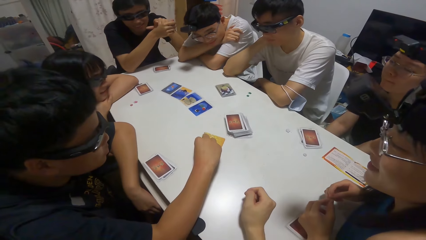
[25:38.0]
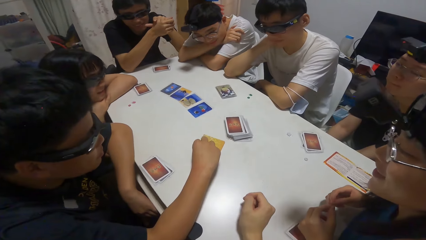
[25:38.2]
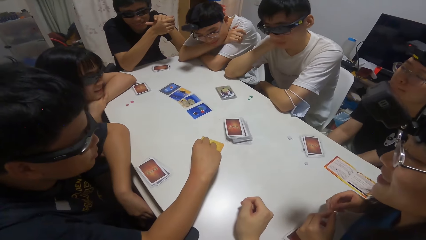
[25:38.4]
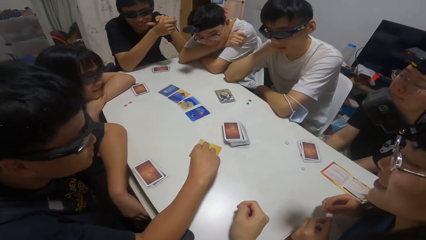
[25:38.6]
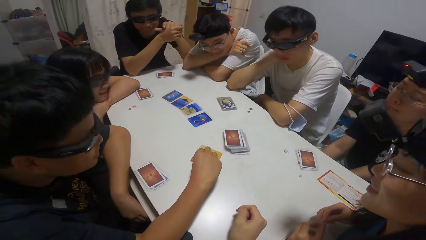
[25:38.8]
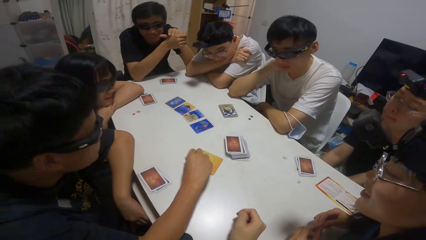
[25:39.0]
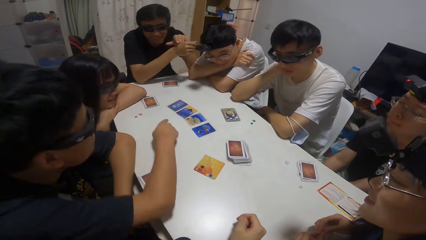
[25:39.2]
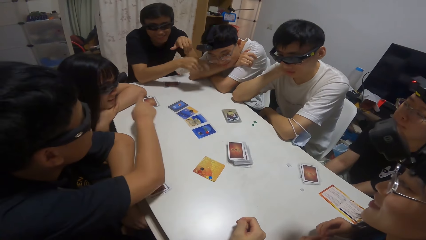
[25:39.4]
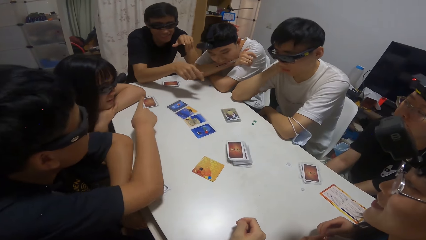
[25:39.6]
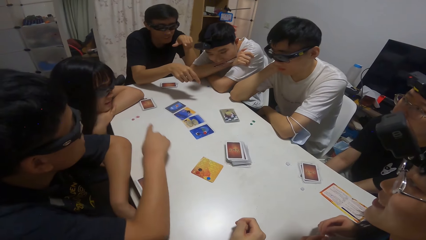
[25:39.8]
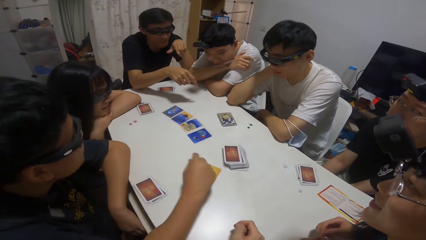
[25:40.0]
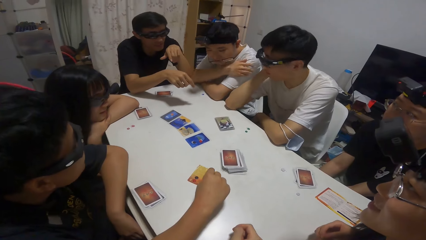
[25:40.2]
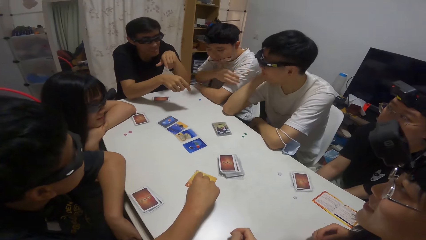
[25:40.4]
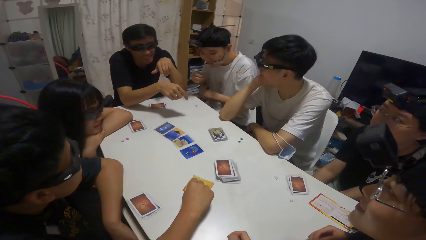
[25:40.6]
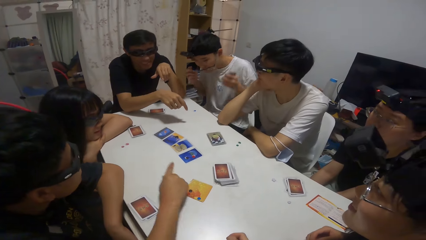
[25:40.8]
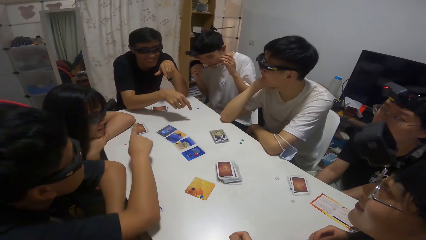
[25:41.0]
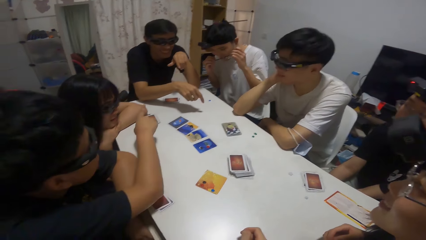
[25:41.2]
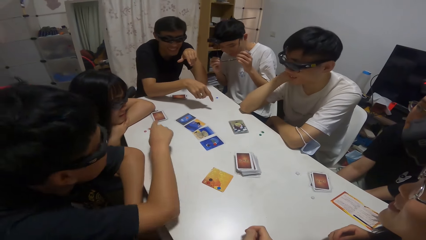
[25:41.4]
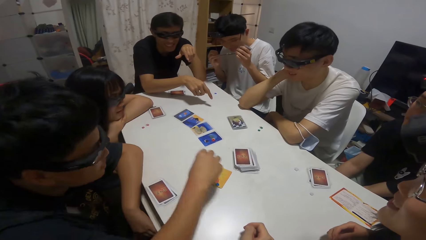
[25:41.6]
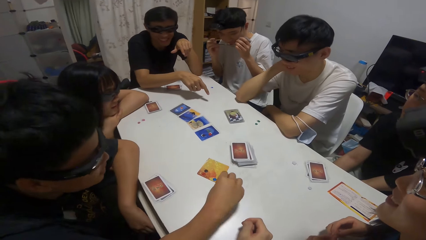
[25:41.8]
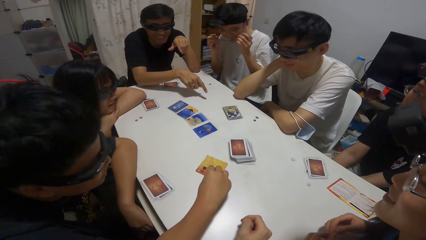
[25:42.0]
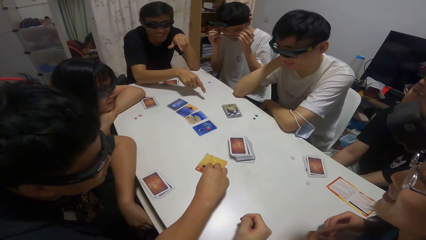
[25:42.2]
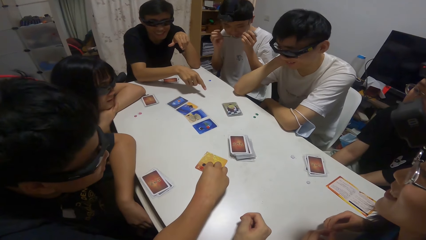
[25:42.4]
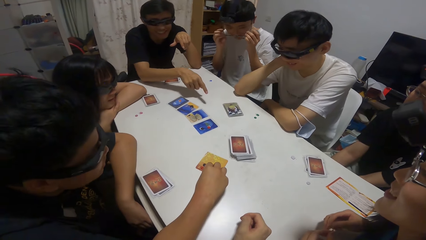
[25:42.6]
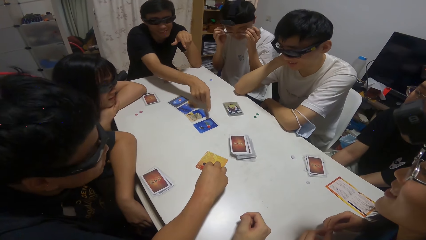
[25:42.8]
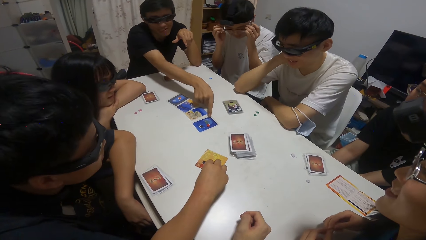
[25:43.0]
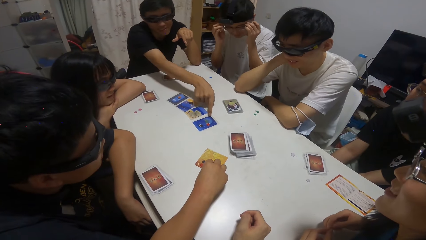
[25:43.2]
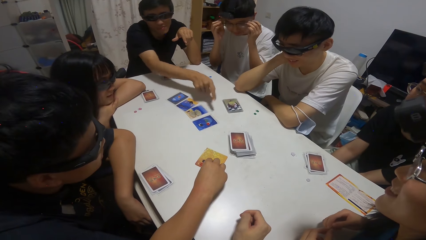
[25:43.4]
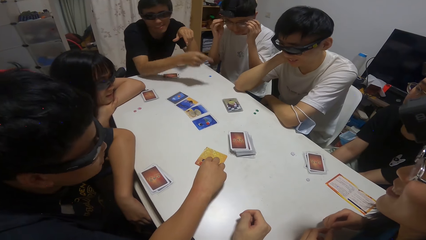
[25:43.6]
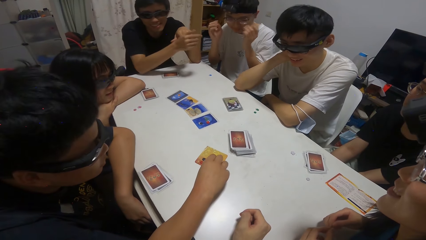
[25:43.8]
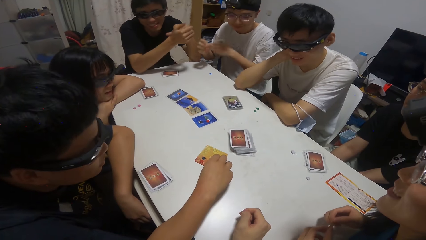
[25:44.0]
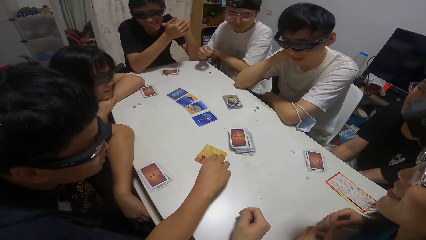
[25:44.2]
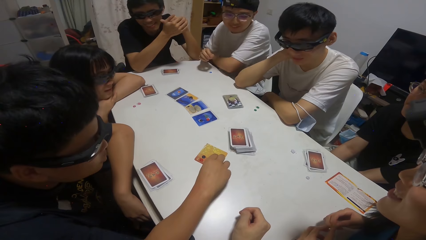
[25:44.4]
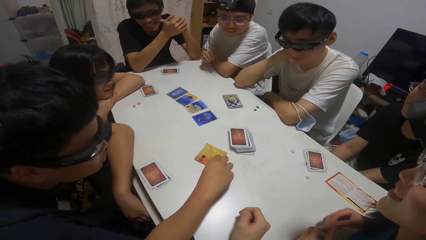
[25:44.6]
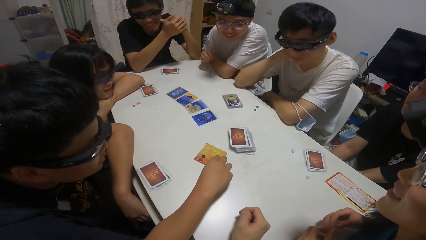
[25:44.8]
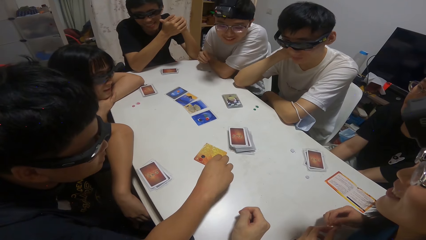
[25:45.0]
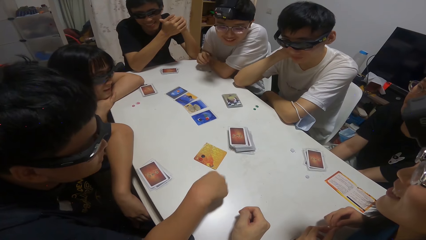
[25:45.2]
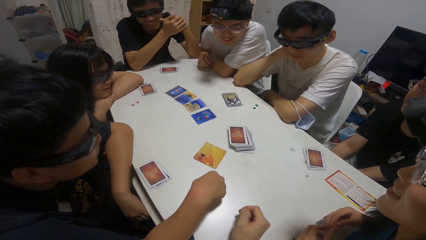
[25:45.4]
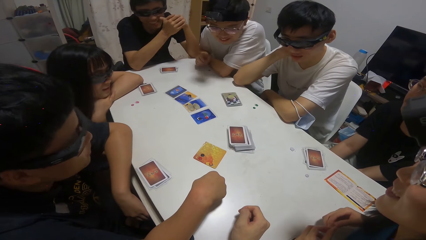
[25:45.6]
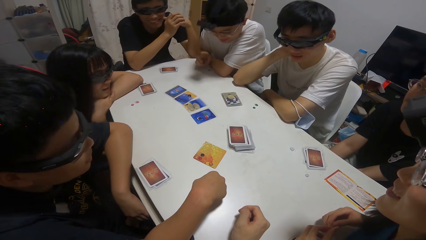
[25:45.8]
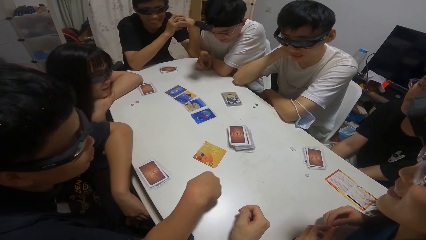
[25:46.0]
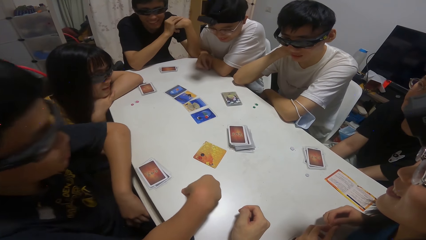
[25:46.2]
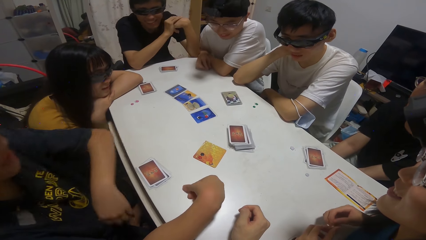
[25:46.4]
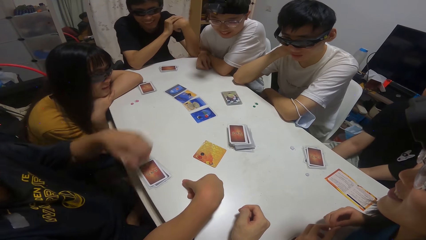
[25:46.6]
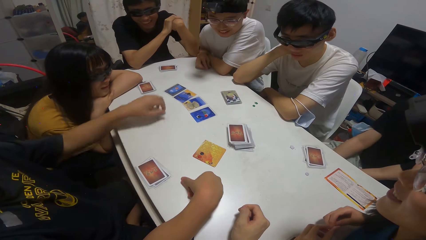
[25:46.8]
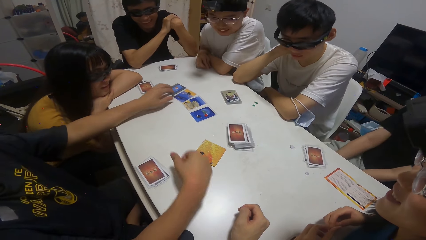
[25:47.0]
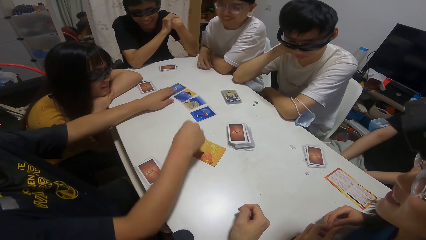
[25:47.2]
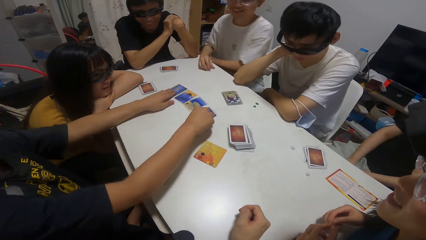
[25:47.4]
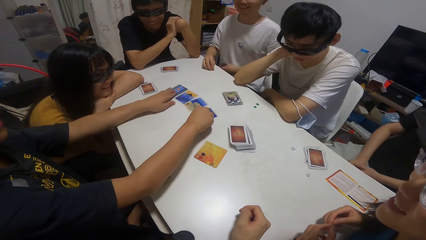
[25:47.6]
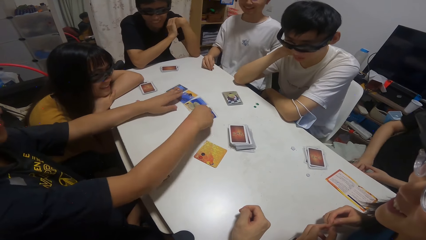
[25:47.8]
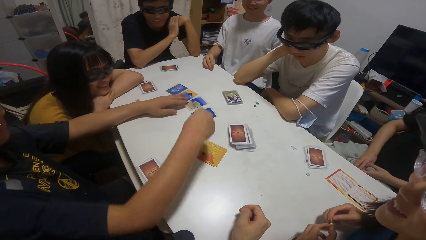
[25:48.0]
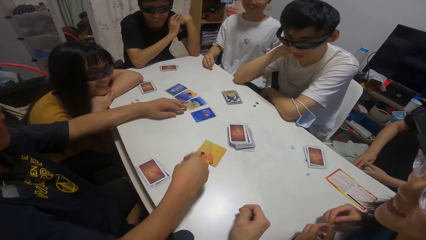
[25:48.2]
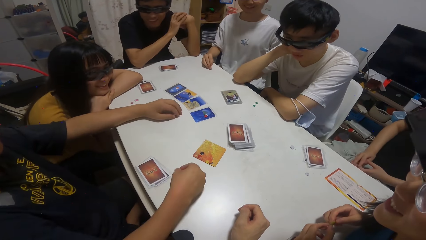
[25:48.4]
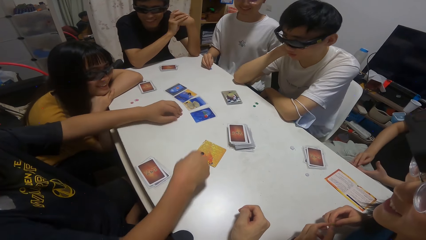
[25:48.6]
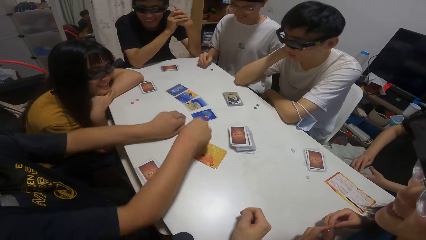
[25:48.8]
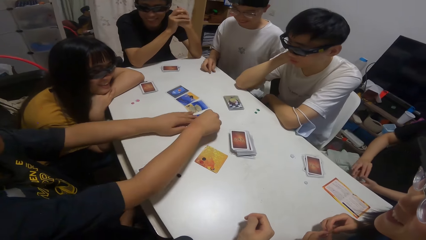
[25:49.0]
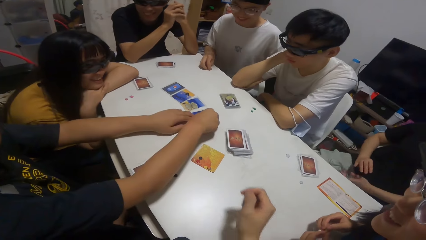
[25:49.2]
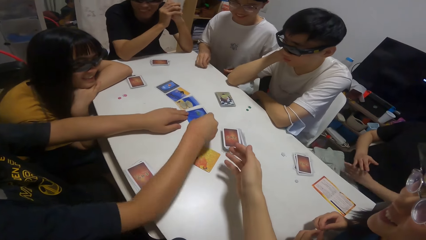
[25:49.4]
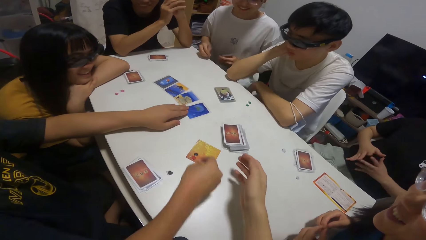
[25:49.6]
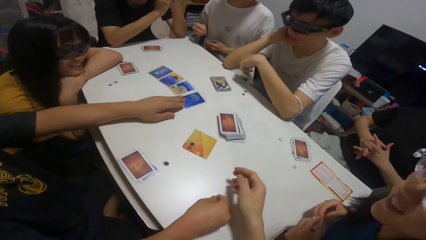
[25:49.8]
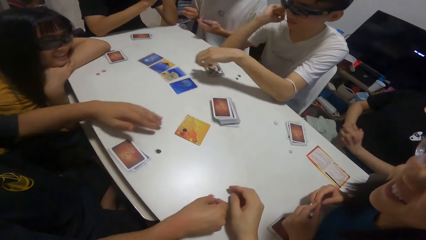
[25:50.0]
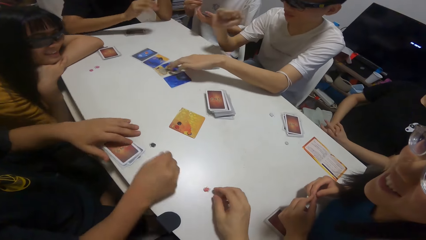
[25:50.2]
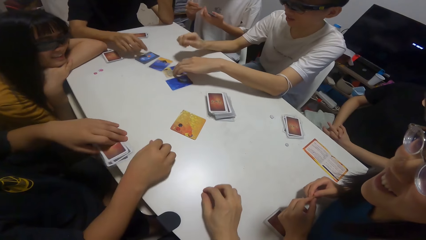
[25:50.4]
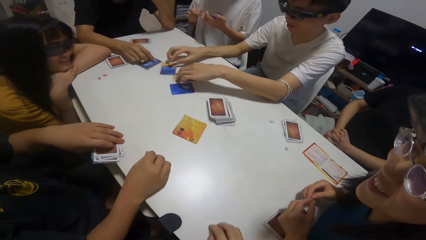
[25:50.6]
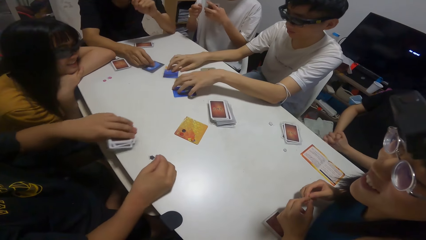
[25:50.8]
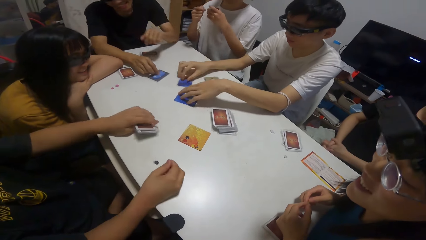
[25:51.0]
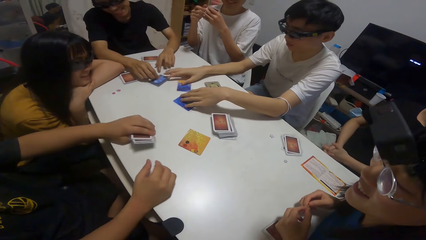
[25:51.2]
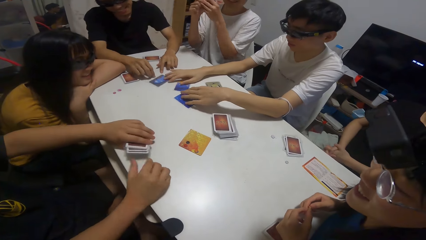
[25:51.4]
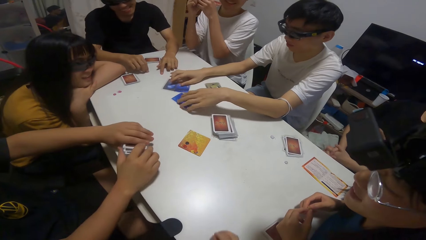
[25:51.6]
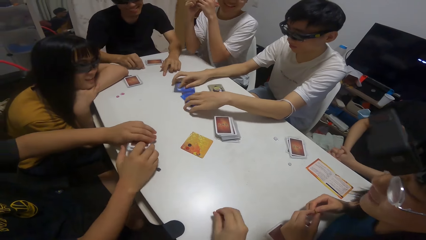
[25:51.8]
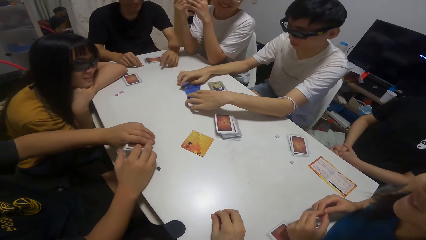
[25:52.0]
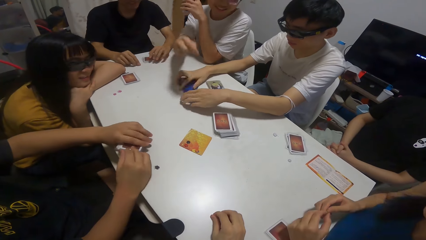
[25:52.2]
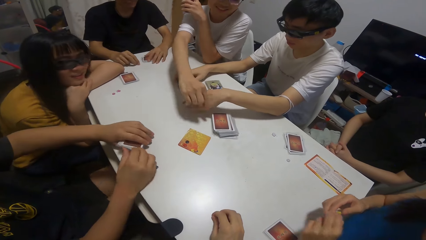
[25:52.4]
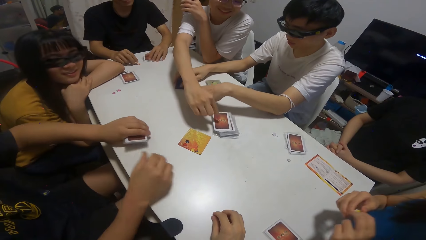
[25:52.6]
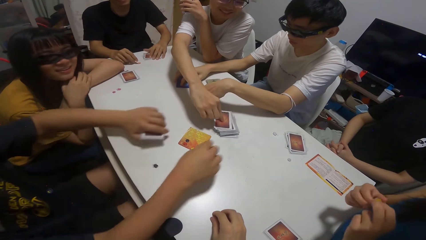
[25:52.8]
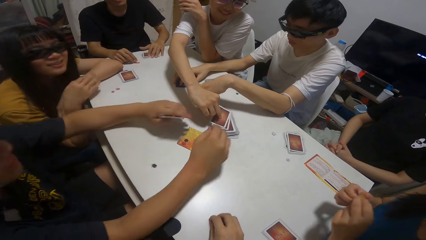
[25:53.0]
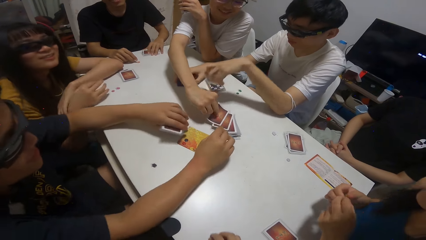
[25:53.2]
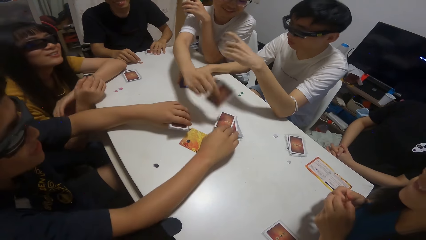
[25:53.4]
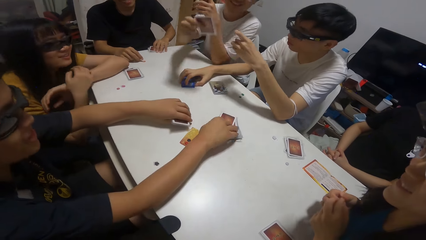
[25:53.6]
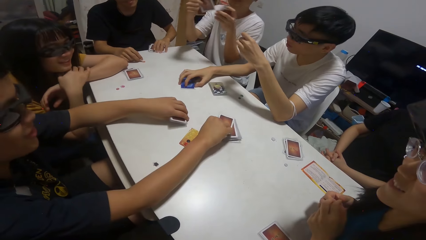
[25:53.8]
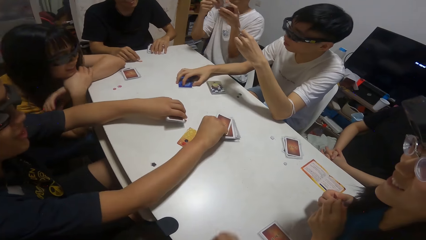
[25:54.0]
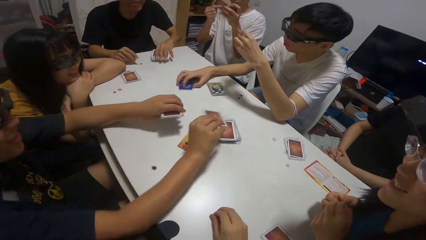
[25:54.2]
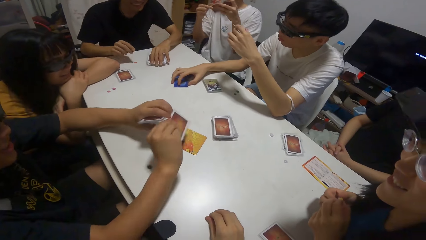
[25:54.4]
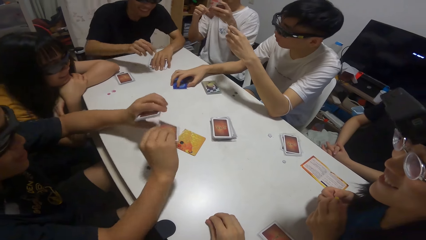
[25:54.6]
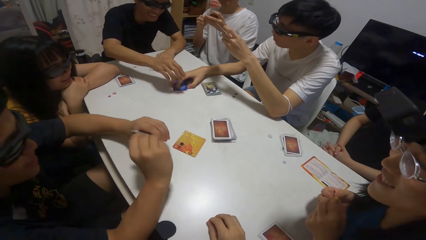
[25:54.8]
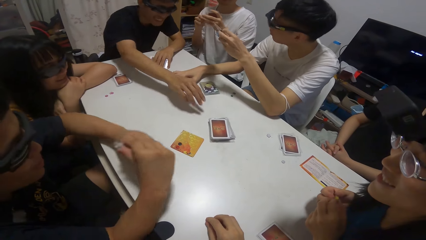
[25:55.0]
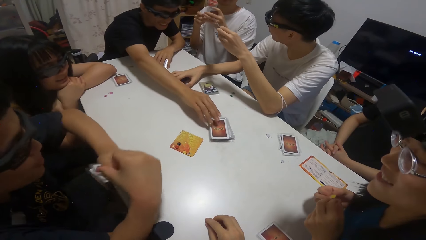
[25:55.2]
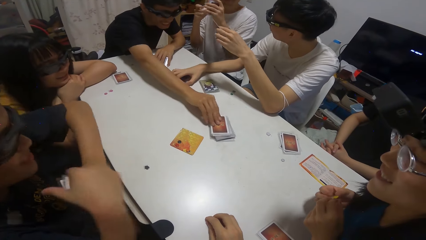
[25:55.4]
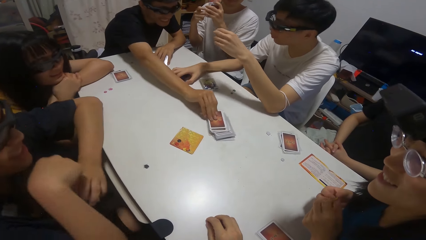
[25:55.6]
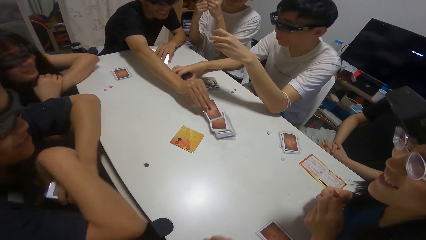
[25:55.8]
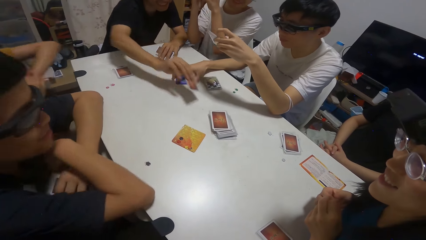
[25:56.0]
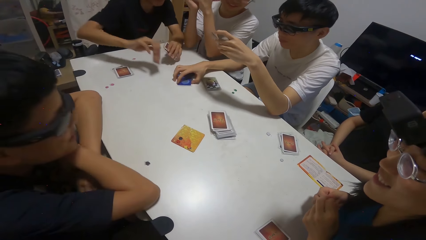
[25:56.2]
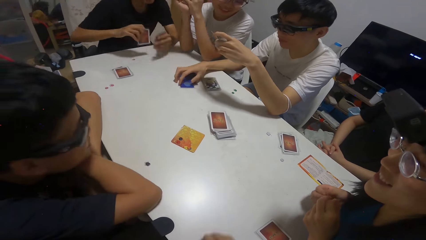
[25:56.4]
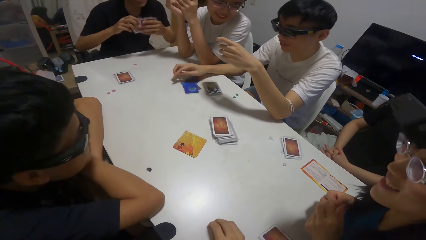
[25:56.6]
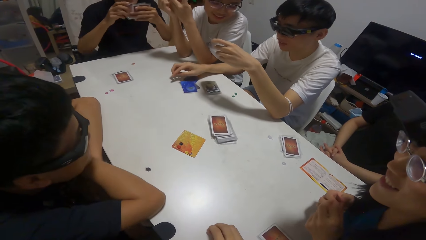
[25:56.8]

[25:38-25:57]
A boy moves a sticker on a card on the table with his right hand. A man holds a poker chip, moves a finger over the playing cards. Another boy points towards a card on the table. The man touches the playing cards. The first boy moves the sticker on the table with his right hand. He moves another sticker on the table with his right hand. Another boy packs some cards on the table with both hands. Another man picks up playing cards. The first man holds the playing cards. Another boy picks a card on the table with his right hand. The first boy picks a card on the table with his right hand. The first man holds the playing cards. The second boy picks a card on the table with his right hand.
